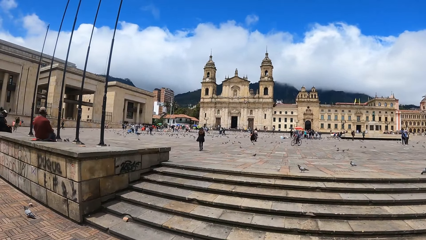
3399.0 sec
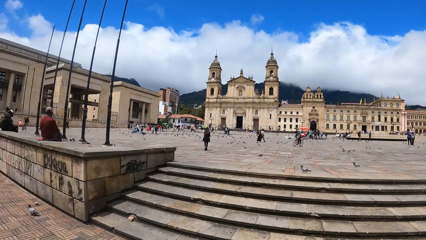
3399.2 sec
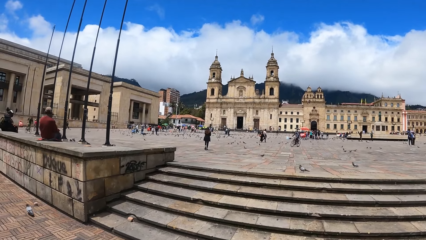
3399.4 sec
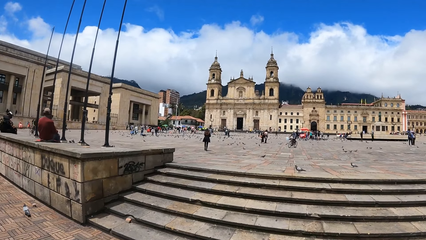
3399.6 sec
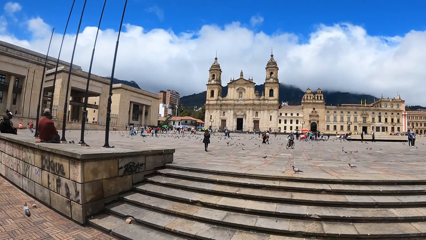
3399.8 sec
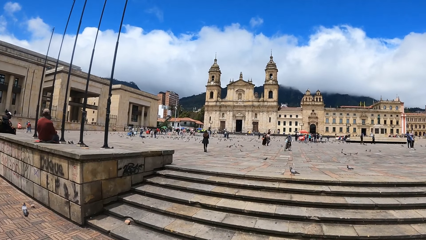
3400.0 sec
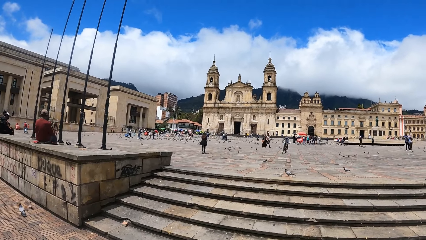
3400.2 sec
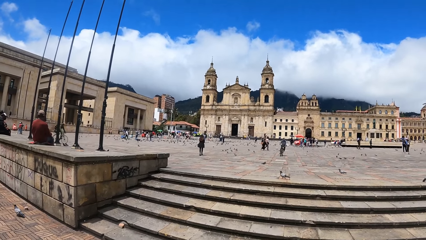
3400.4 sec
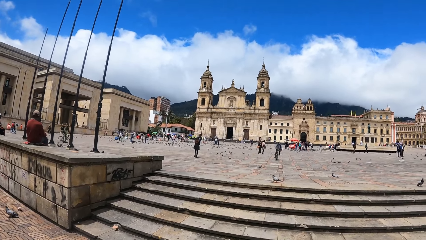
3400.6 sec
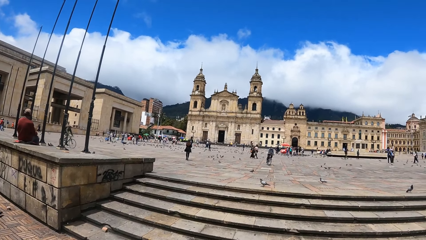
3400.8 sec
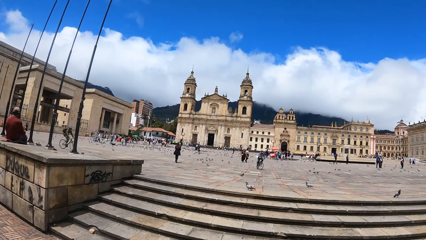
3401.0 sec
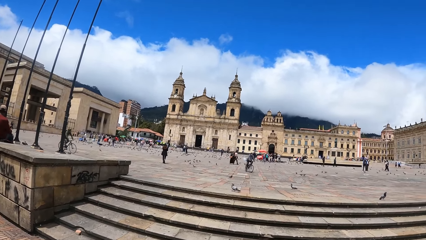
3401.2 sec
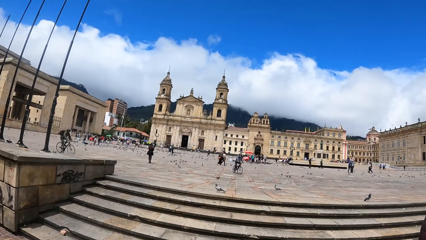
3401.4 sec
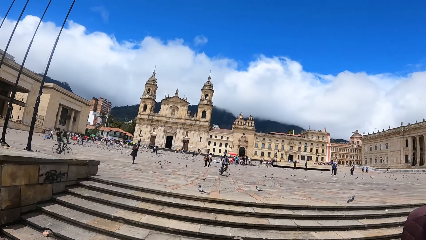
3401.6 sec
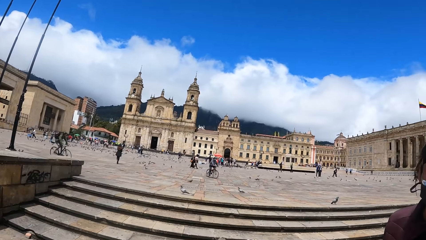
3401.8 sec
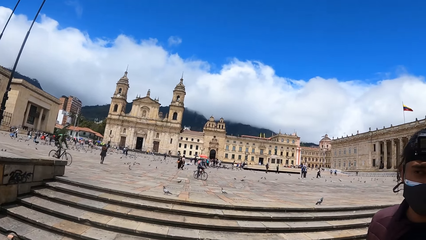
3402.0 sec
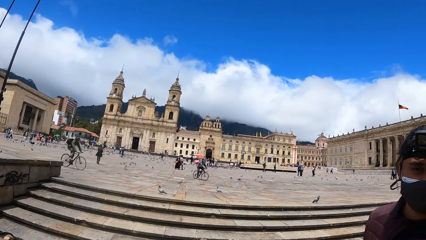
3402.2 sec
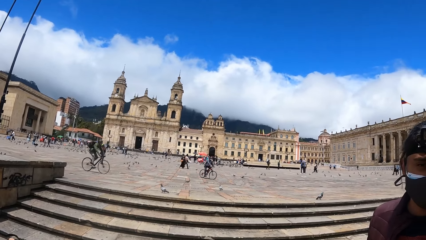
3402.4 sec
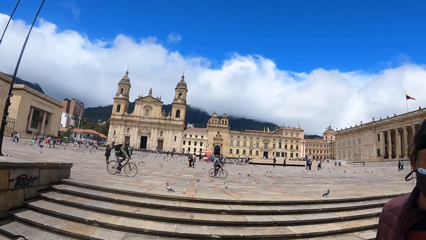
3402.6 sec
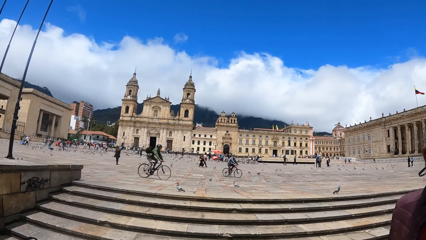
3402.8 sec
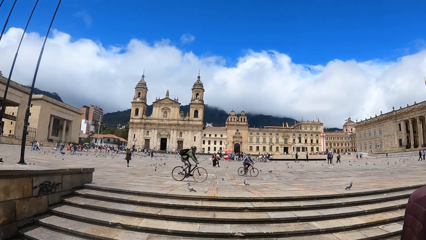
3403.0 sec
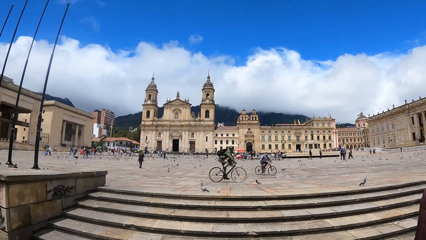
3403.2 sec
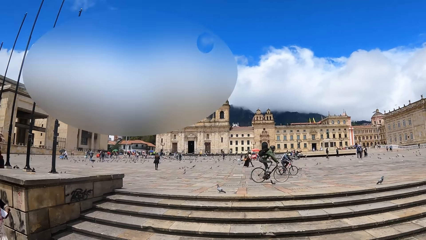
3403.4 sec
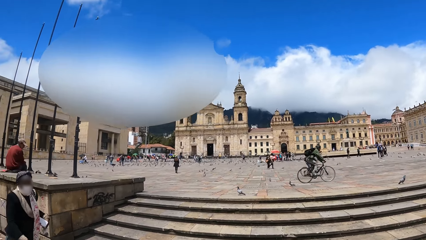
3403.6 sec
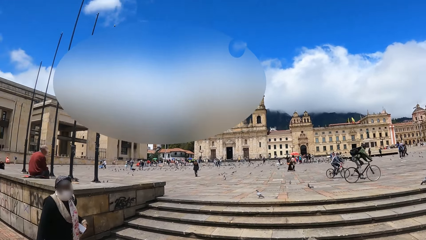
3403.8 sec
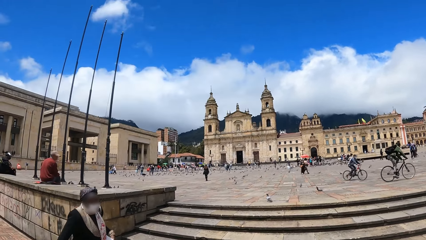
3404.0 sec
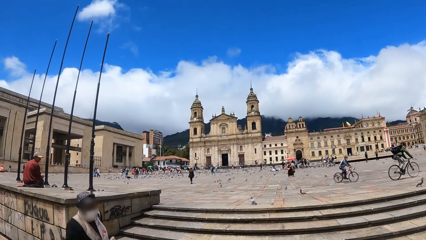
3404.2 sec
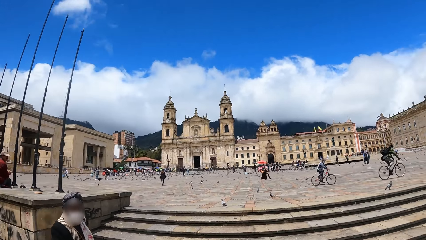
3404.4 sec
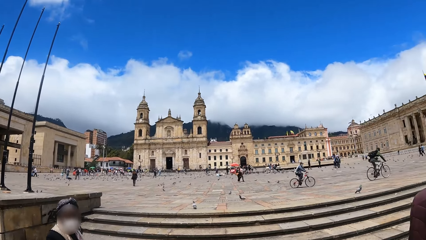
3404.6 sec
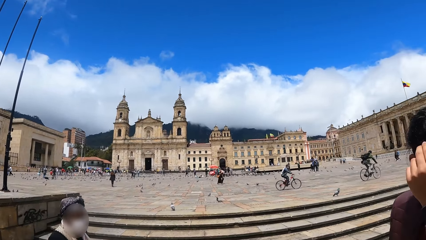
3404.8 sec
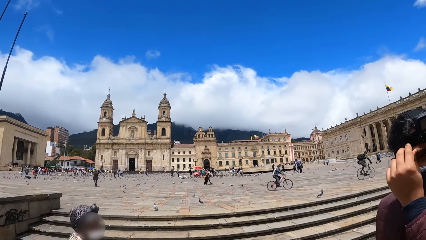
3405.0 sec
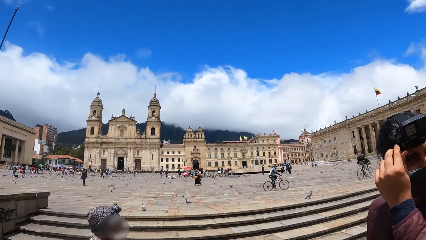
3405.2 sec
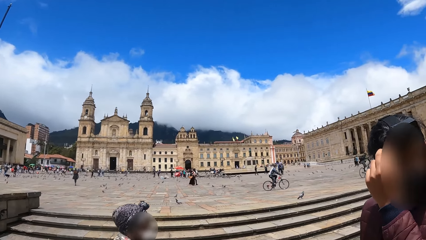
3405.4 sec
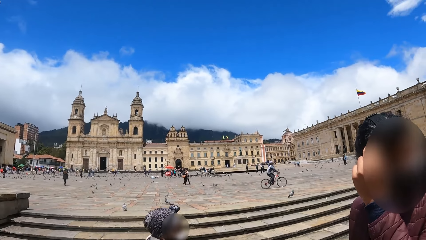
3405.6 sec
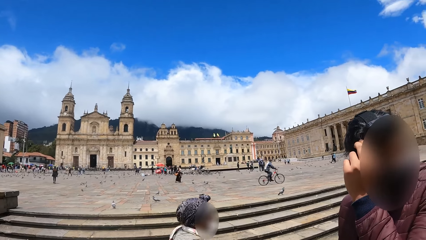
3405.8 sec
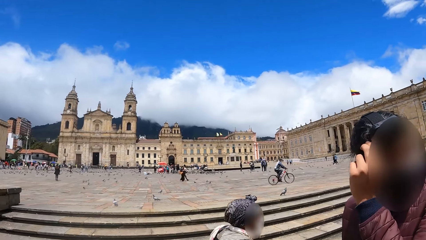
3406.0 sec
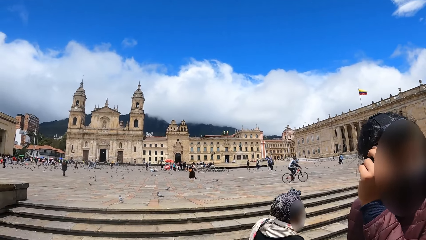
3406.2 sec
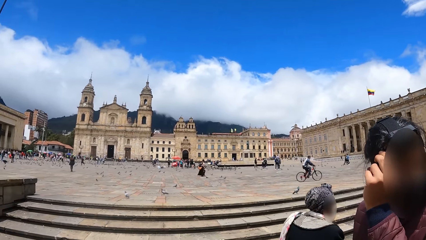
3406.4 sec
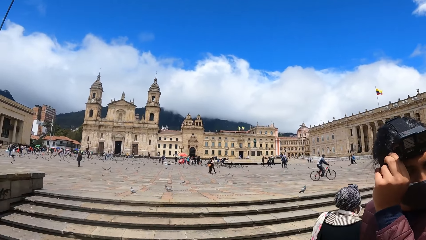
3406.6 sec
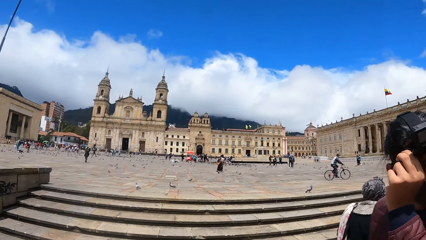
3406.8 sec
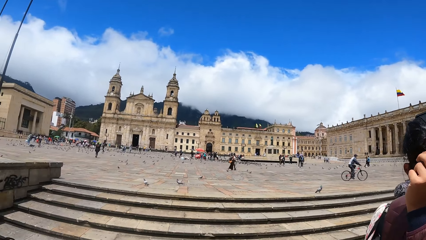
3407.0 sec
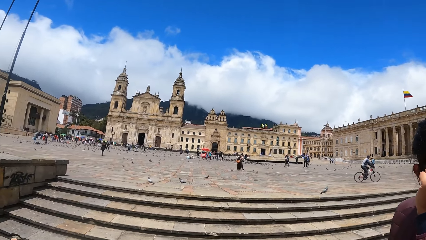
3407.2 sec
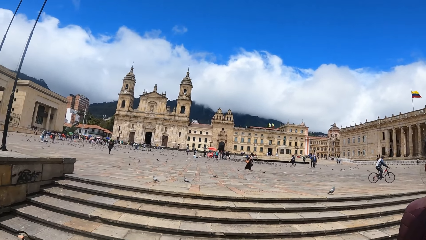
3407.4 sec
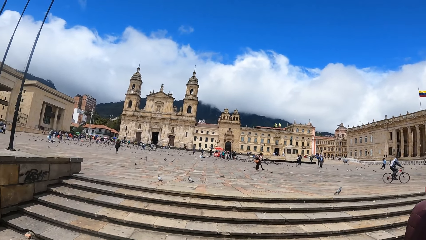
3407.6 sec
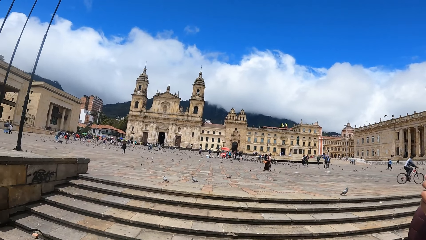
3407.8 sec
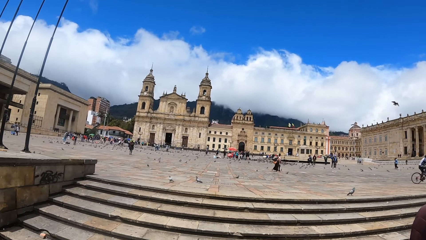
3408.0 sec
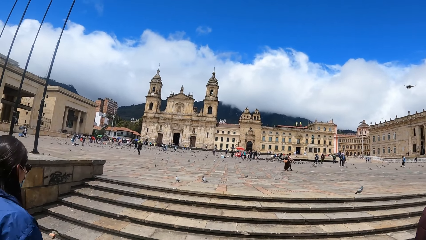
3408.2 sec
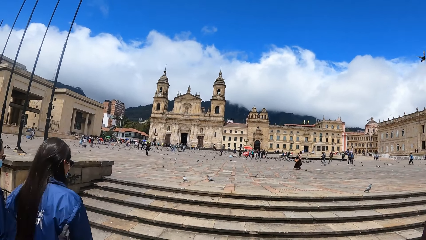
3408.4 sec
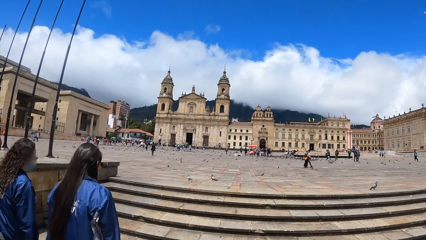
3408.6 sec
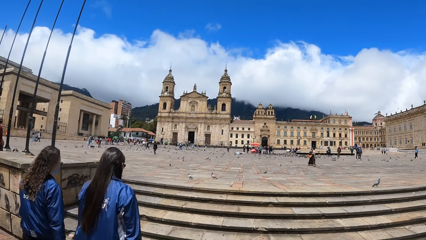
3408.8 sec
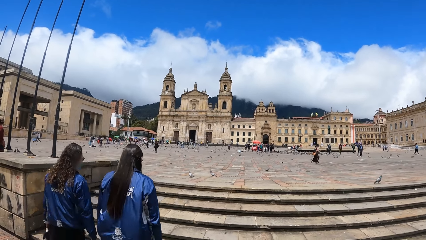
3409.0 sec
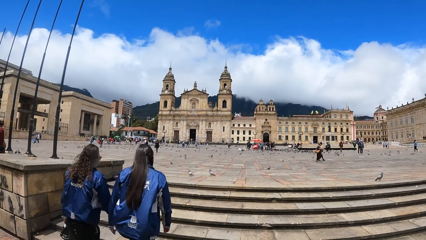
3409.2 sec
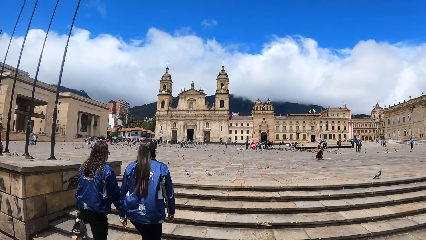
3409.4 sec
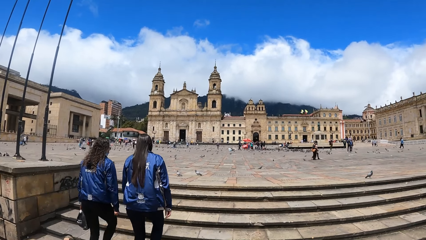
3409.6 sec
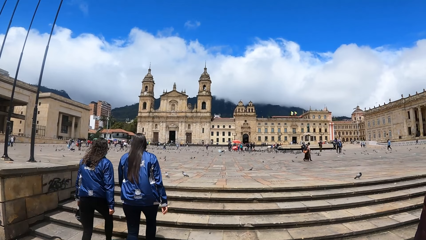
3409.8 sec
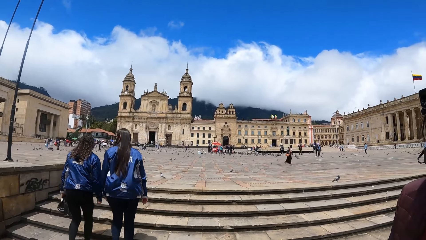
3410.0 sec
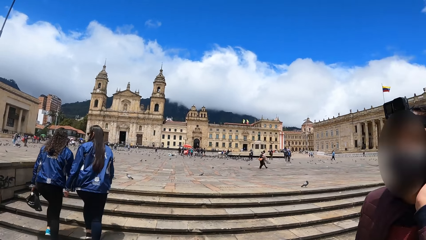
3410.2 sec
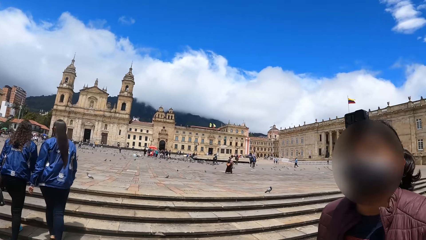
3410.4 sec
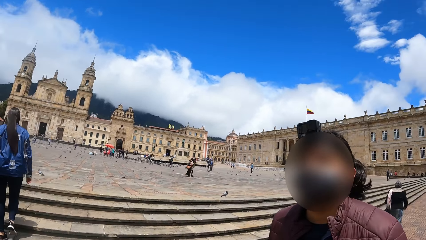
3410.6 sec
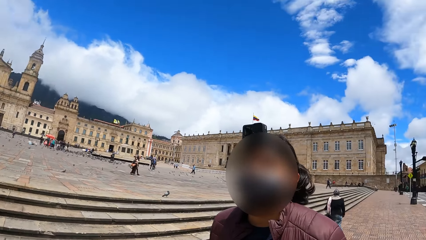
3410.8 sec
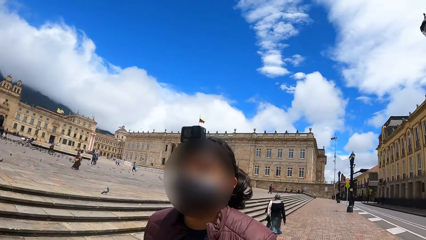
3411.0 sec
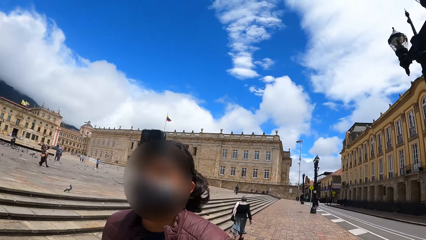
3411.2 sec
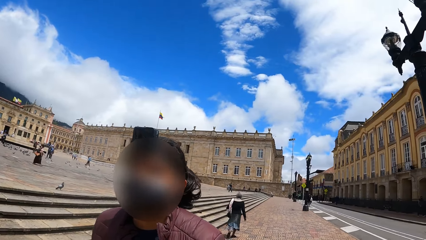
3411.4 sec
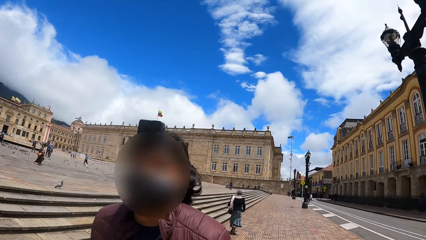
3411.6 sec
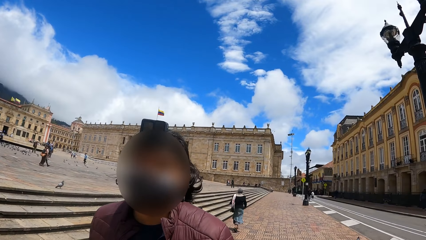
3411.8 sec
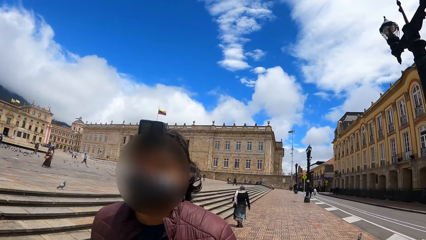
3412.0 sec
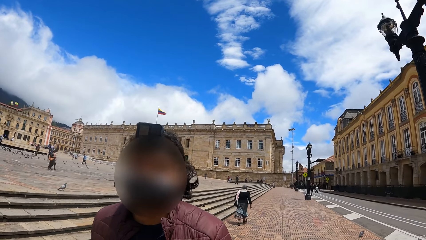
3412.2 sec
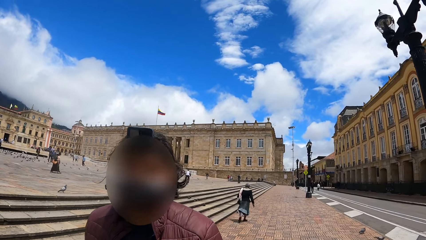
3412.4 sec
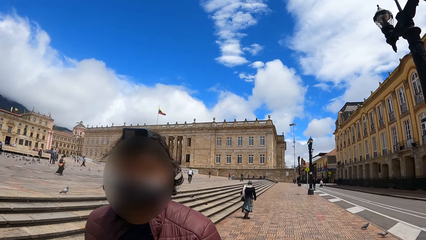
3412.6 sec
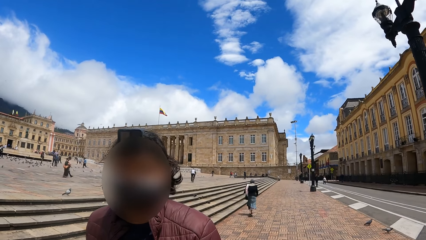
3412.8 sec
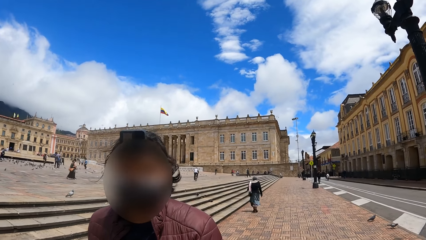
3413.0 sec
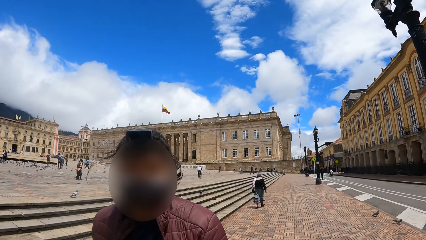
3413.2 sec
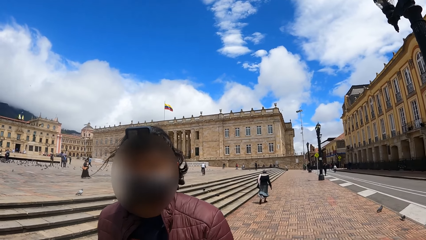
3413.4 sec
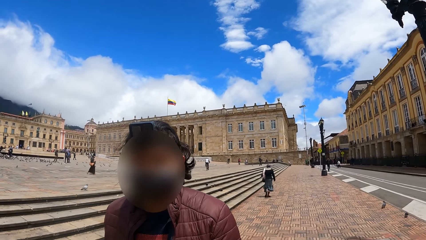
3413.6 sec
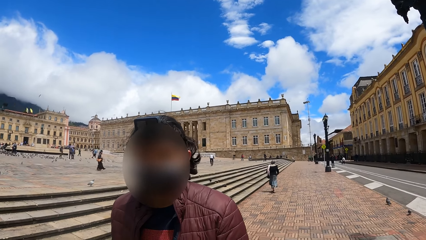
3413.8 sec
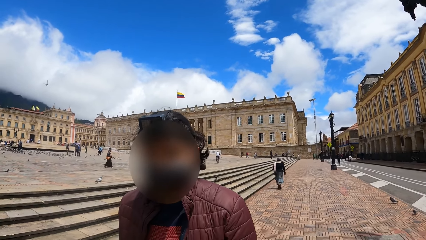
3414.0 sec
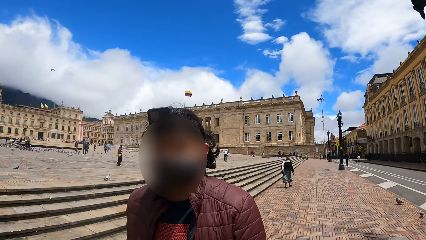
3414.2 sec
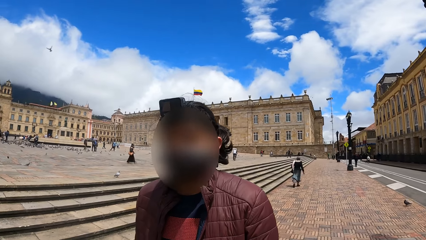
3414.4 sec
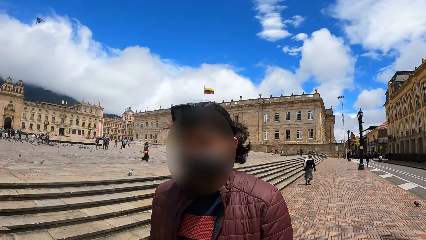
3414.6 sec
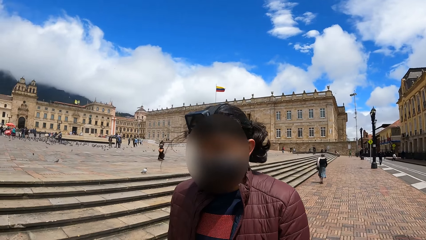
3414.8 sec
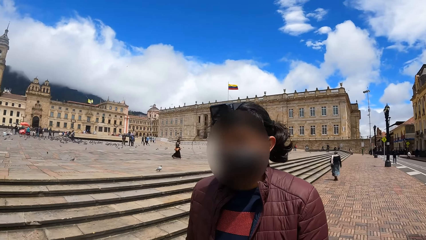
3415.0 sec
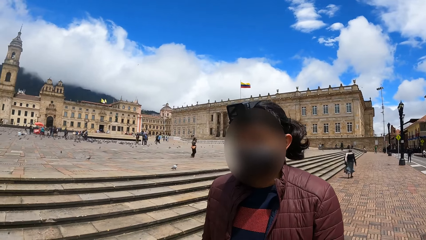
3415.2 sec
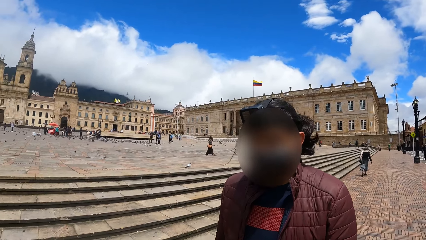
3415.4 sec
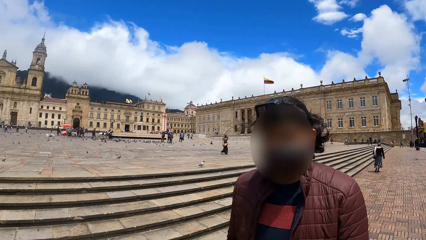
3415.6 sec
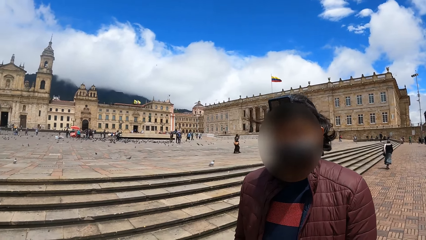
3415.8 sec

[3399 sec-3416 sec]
A person touches his camera.
